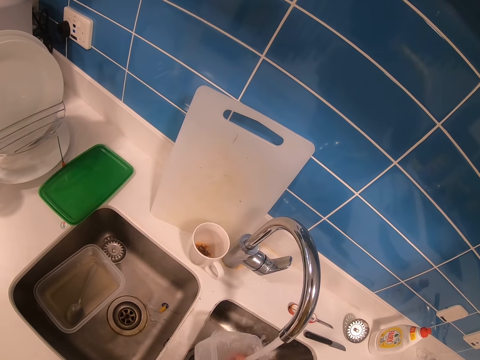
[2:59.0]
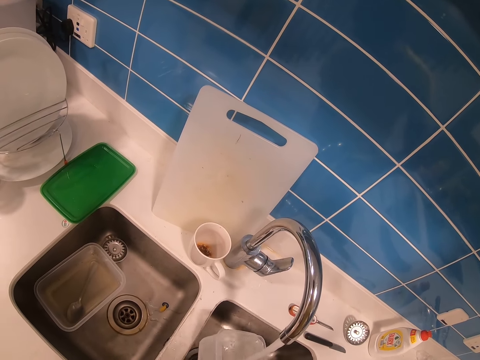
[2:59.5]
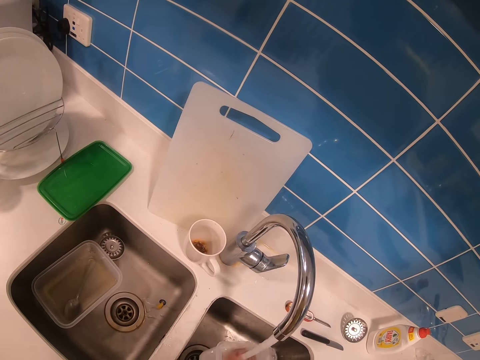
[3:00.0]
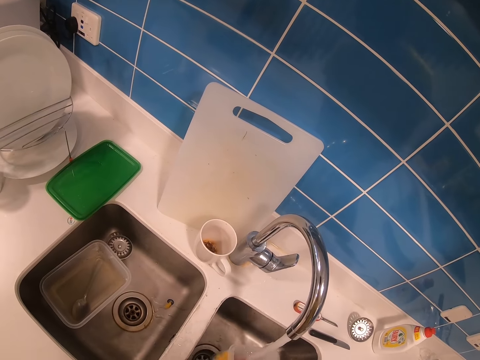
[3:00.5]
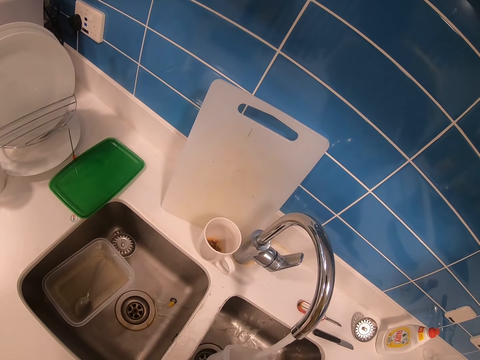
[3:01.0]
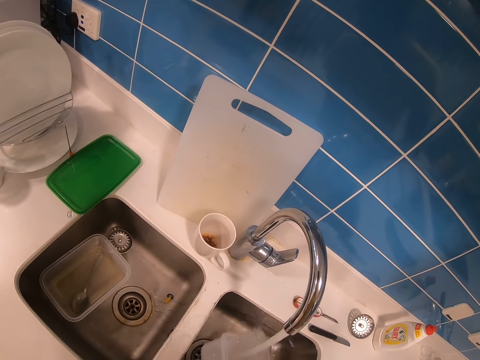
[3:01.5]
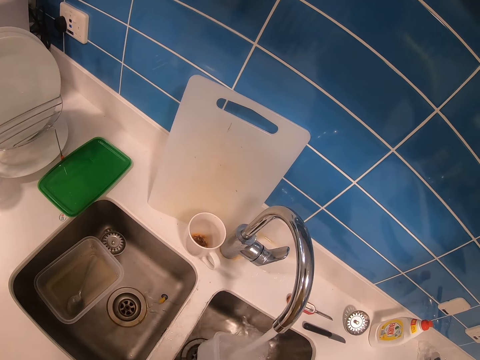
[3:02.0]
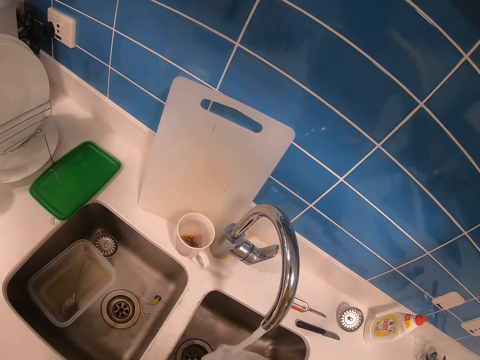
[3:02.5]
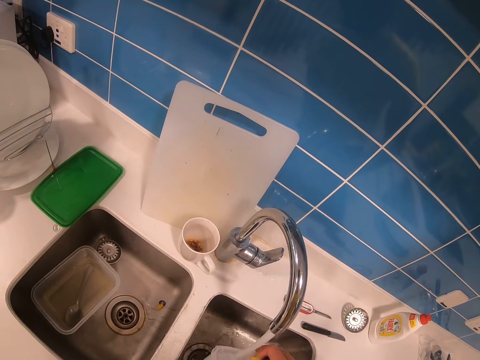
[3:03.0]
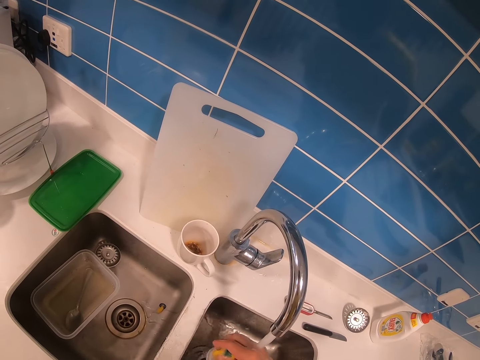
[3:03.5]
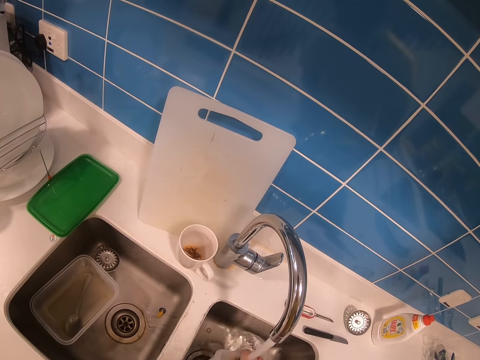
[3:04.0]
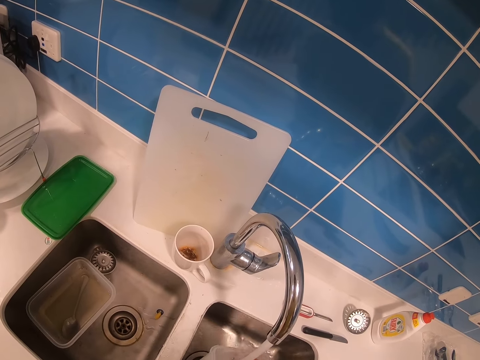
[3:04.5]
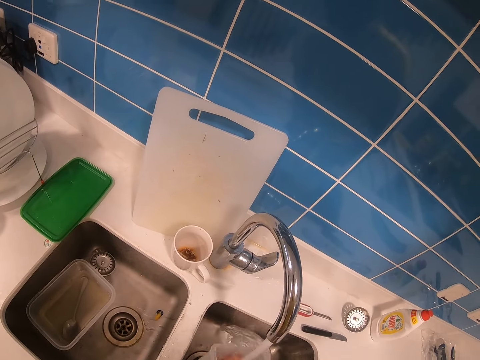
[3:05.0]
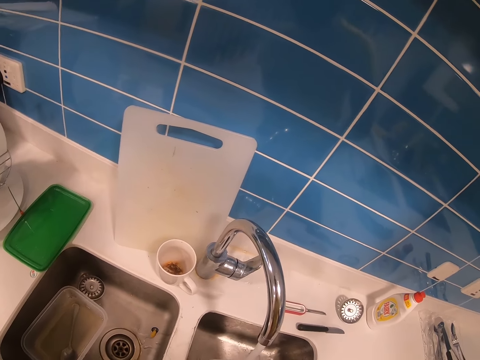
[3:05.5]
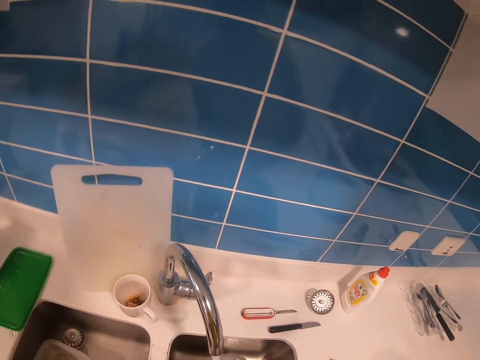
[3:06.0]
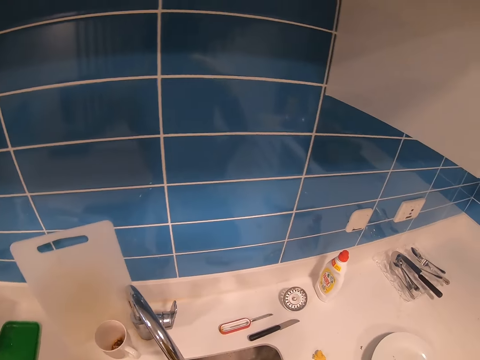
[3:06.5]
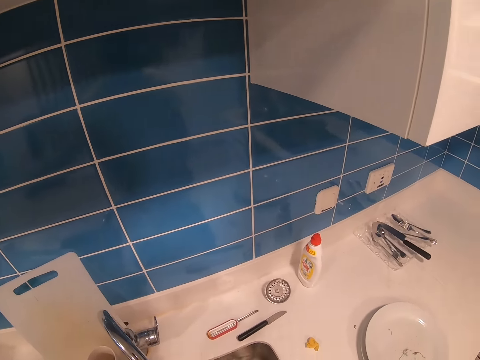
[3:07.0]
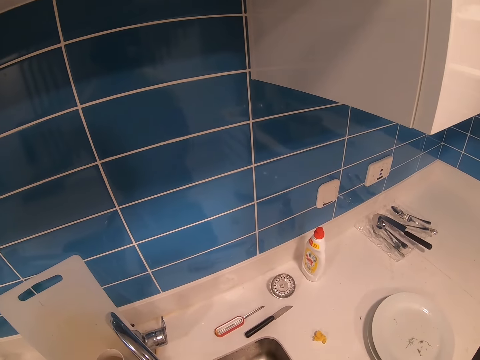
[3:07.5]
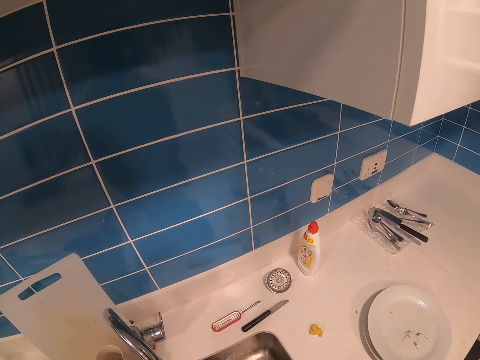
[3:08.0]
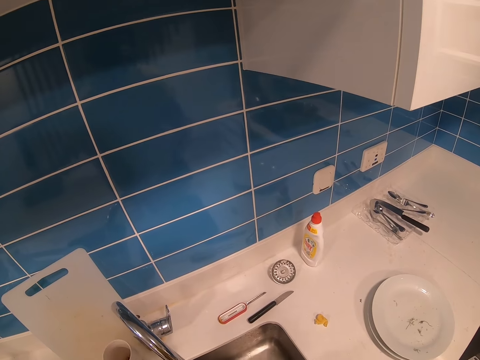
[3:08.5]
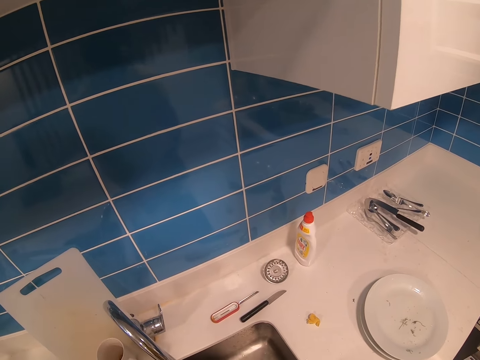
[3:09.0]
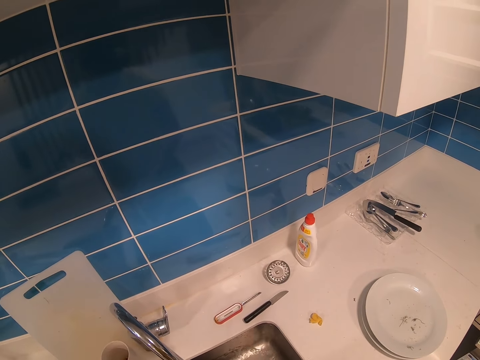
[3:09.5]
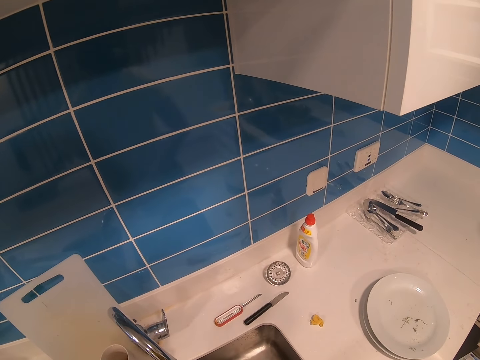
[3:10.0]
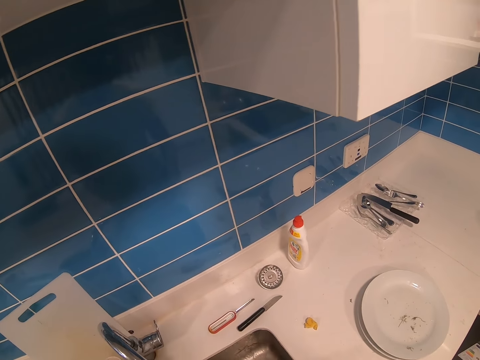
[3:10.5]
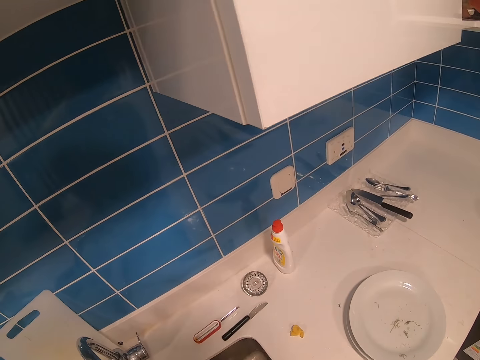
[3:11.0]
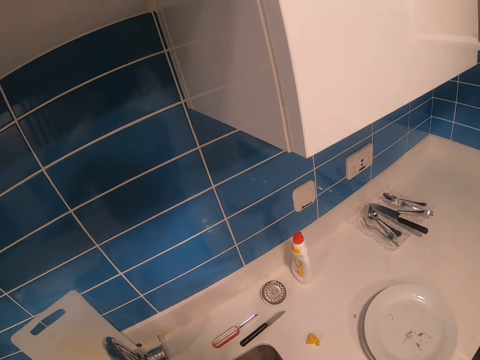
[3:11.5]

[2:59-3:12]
The camera wearer washes the utensils.

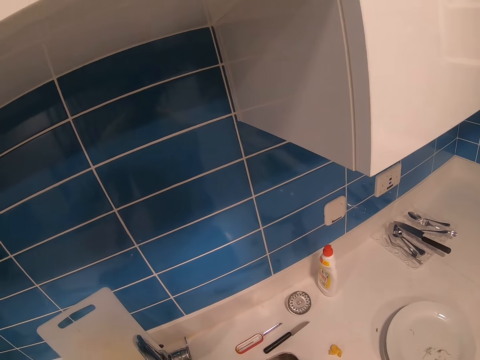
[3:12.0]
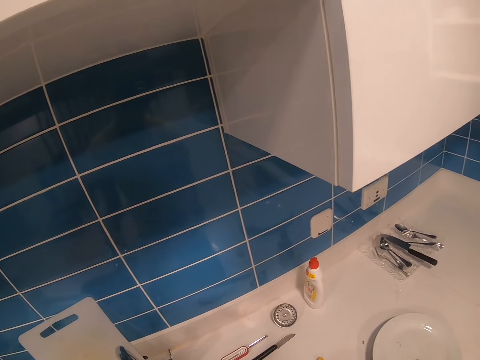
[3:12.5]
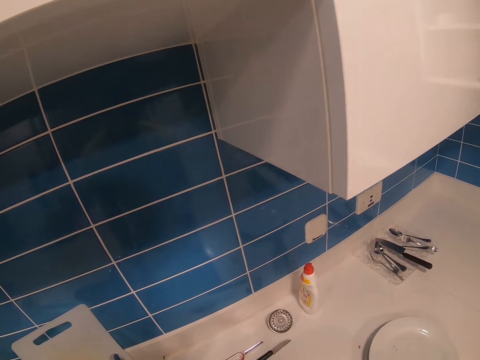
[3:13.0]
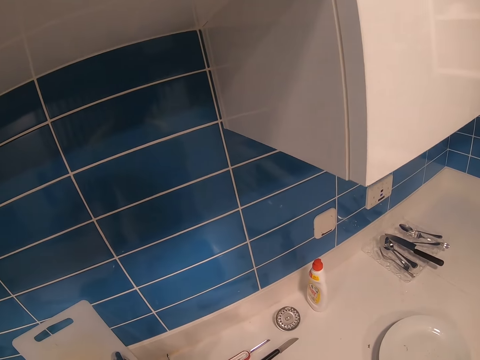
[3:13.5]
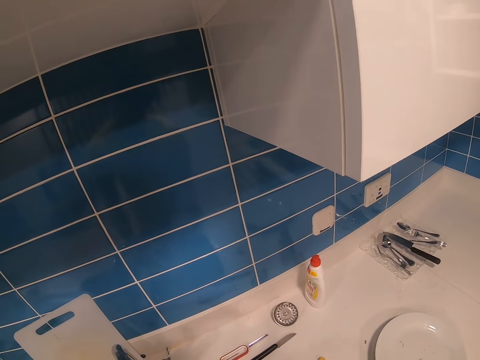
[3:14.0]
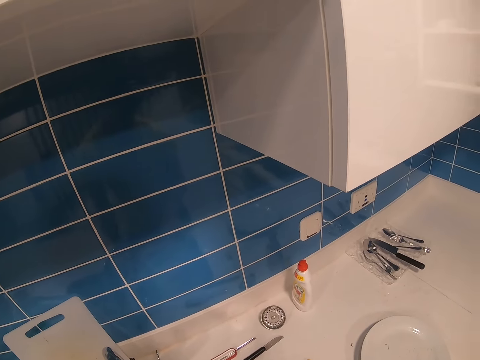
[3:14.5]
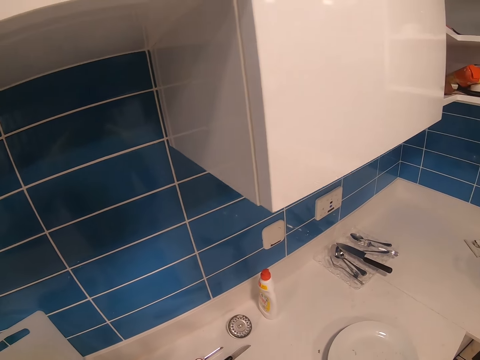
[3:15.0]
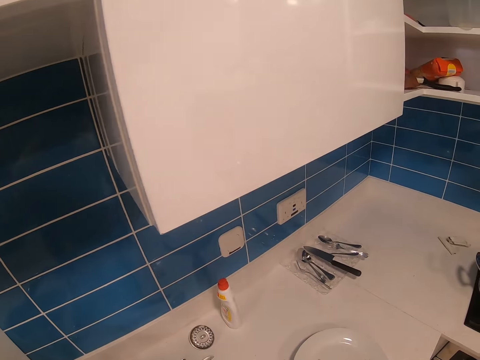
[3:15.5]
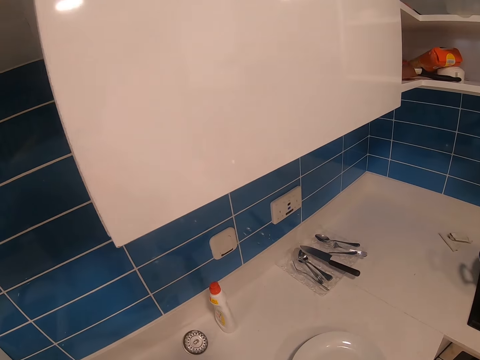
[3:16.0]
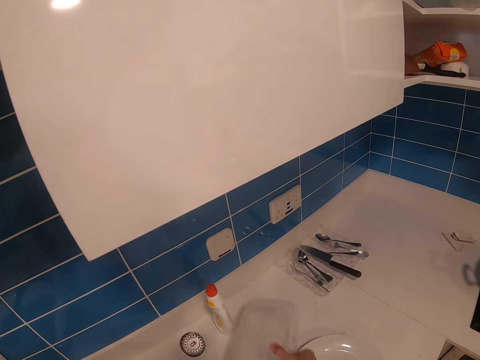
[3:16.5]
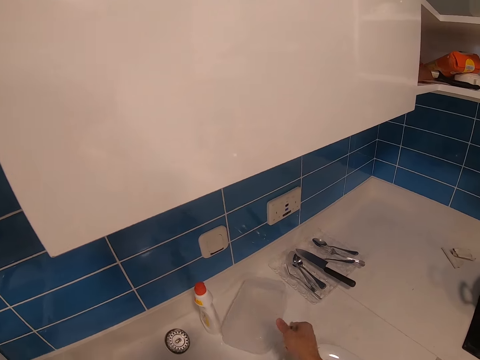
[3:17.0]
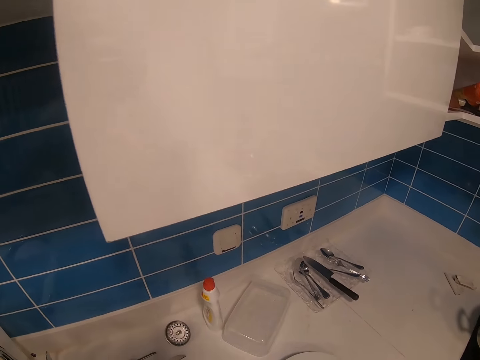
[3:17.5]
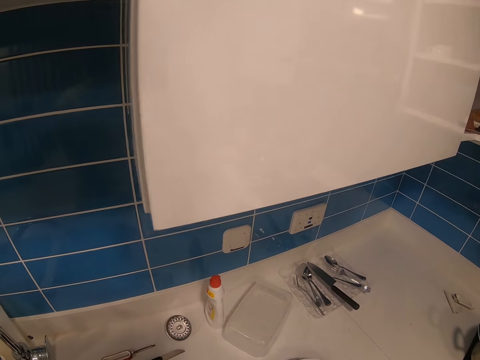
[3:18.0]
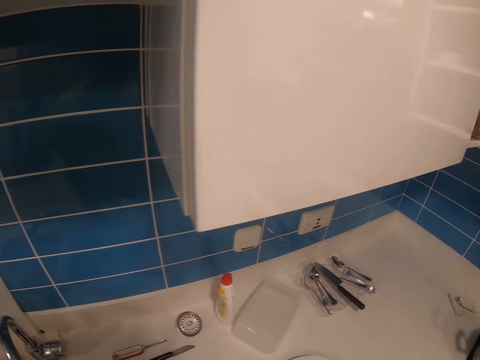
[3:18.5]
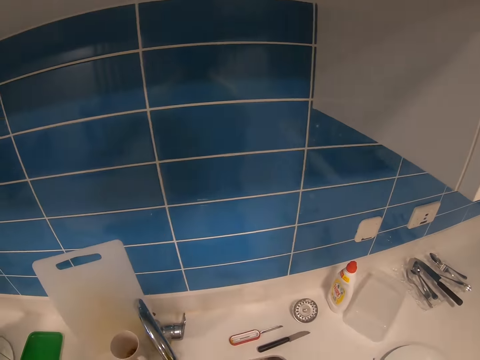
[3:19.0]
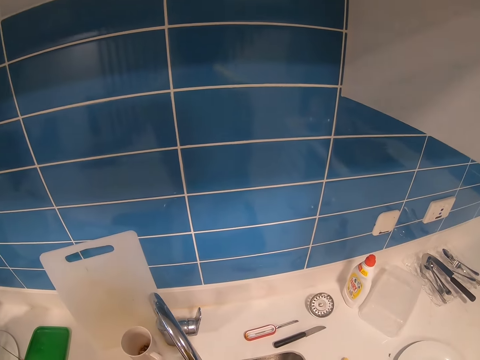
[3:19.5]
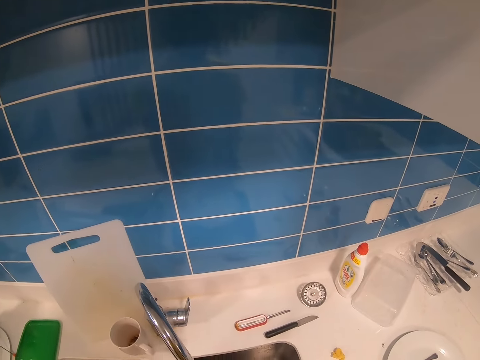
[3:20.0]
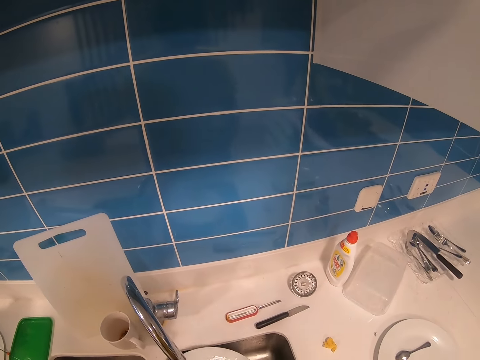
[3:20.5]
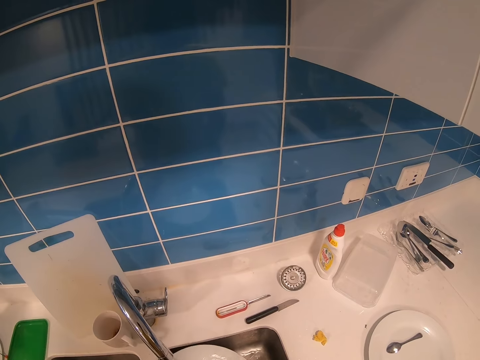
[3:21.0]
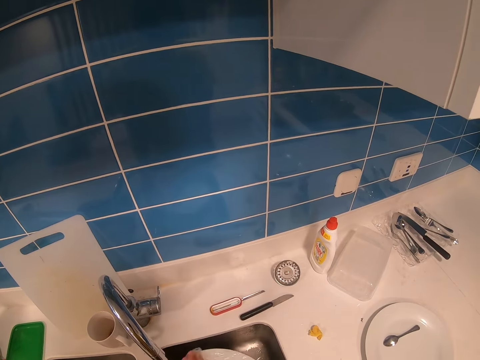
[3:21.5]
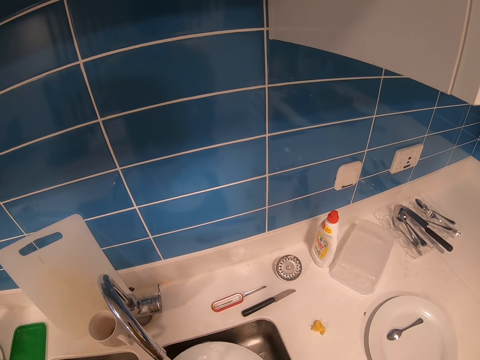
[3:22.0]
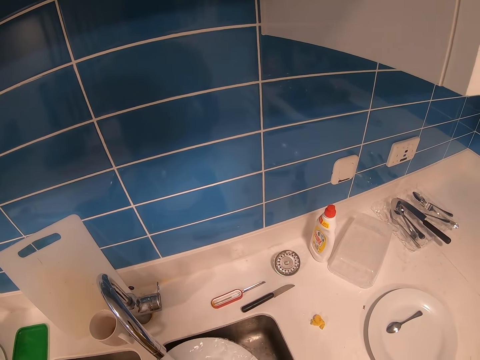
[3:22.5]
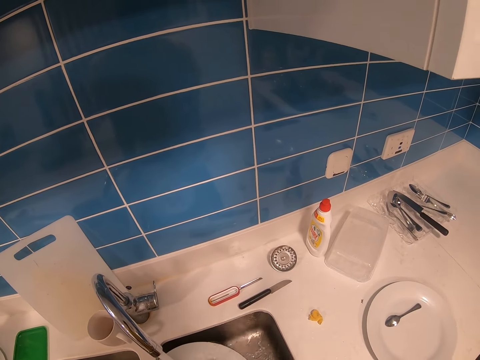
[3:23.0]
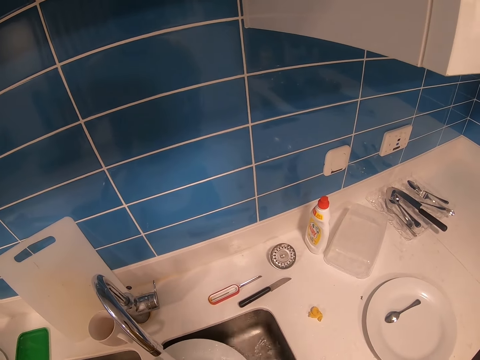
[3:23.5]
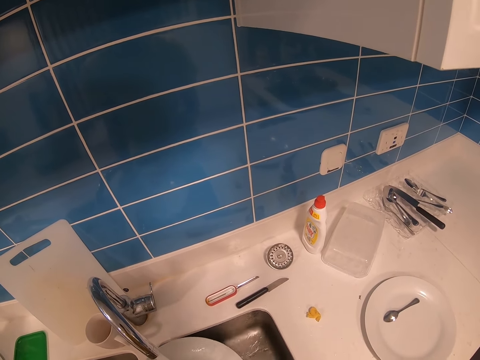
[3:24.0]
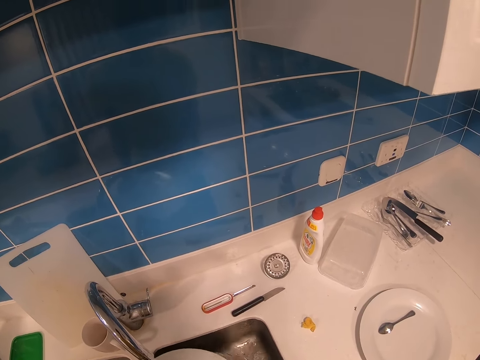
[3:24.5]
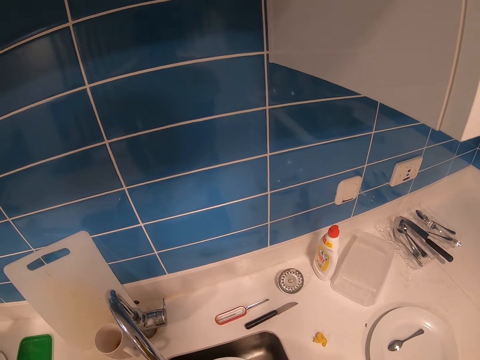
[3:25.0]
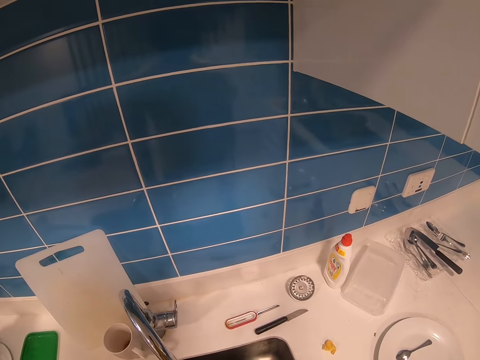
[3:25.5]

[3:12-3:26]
The camera wearer places the container on a table. They wash a plate.
